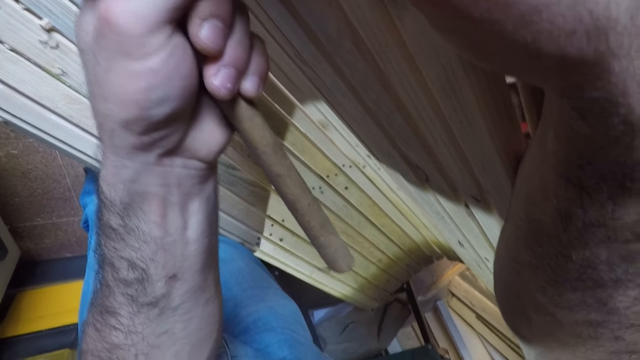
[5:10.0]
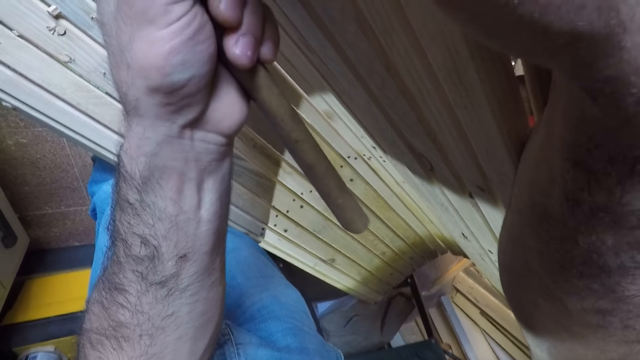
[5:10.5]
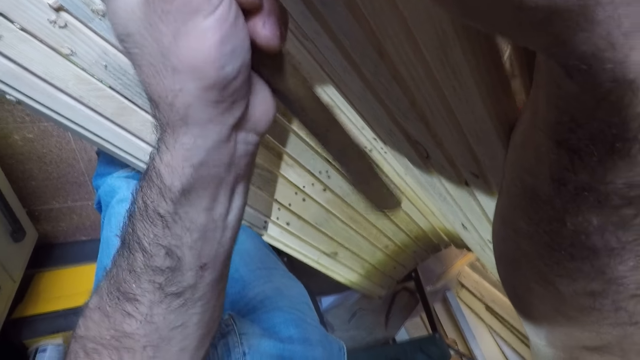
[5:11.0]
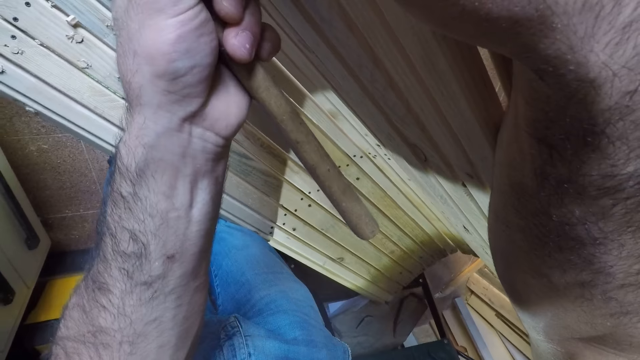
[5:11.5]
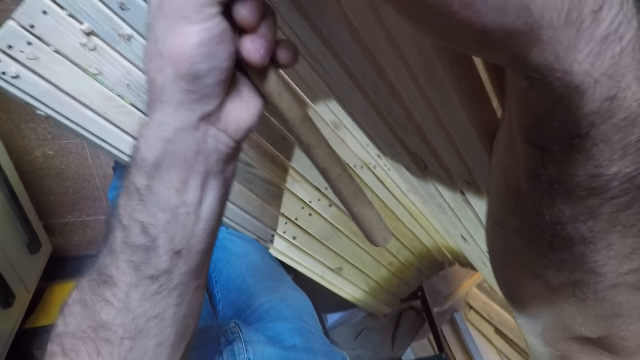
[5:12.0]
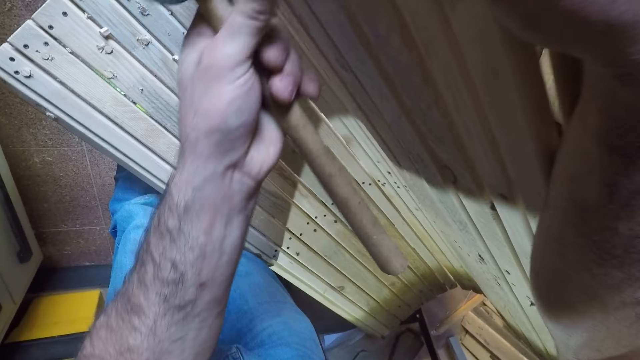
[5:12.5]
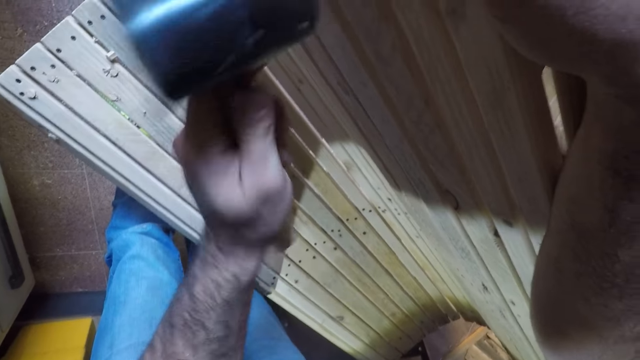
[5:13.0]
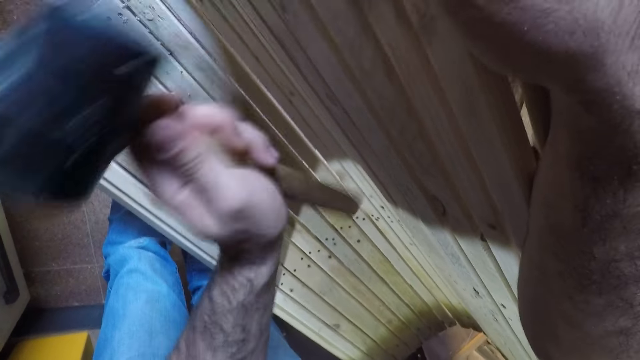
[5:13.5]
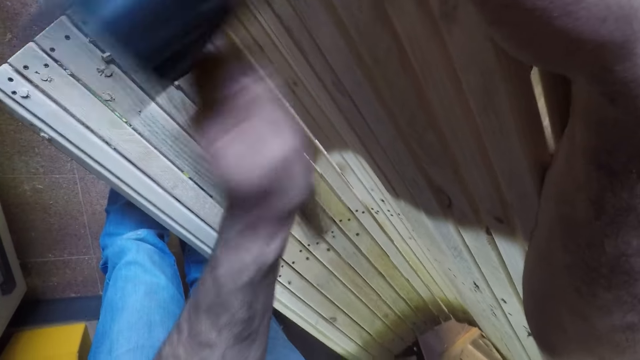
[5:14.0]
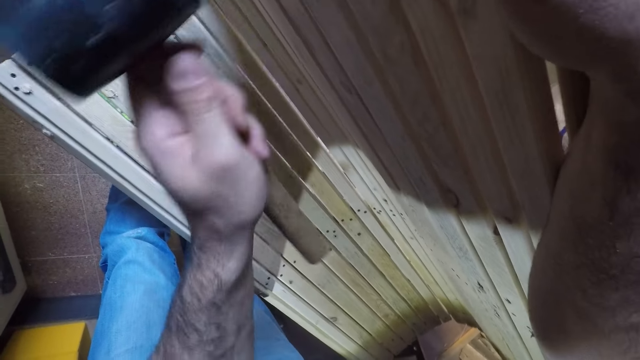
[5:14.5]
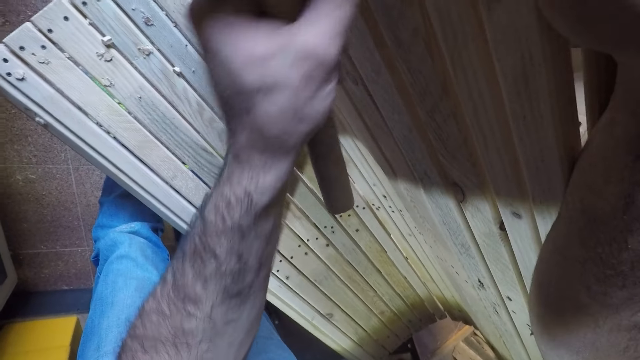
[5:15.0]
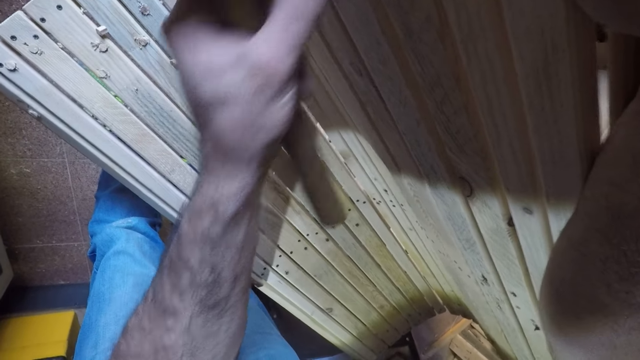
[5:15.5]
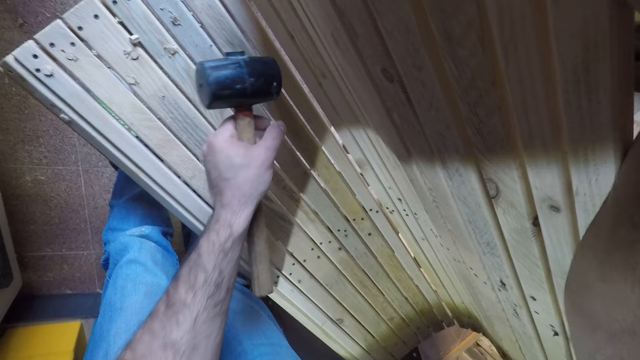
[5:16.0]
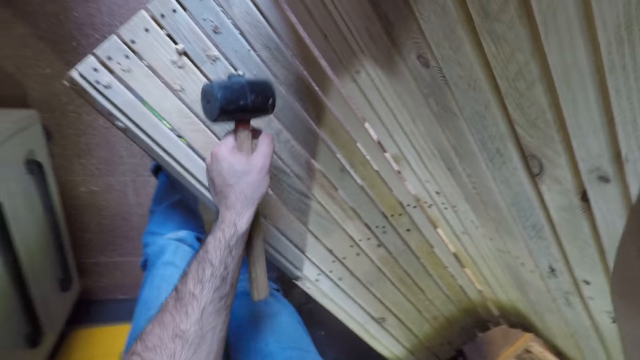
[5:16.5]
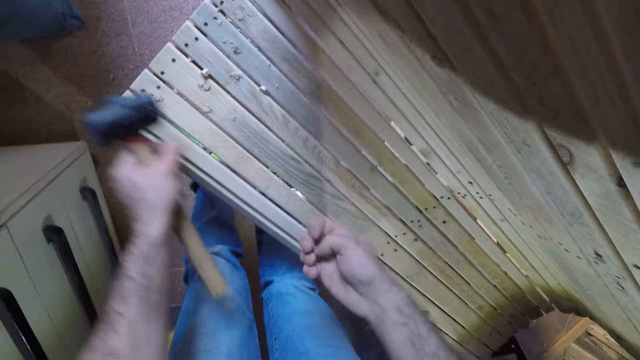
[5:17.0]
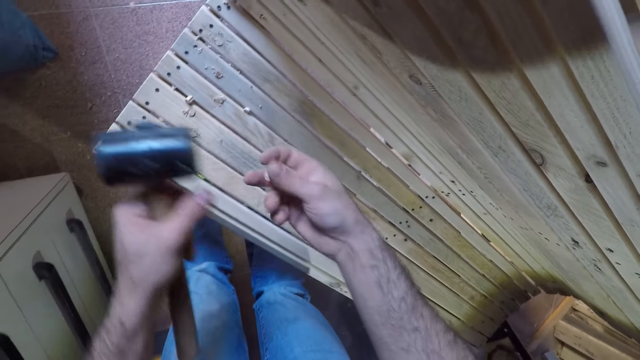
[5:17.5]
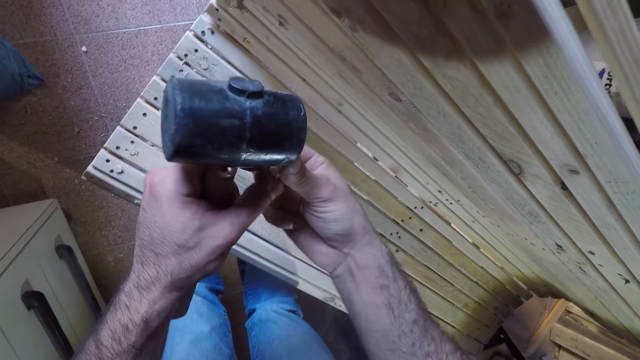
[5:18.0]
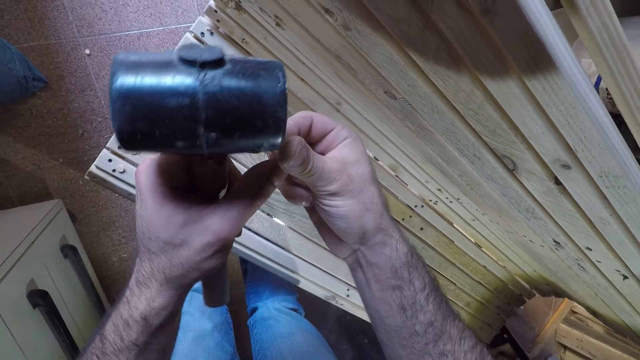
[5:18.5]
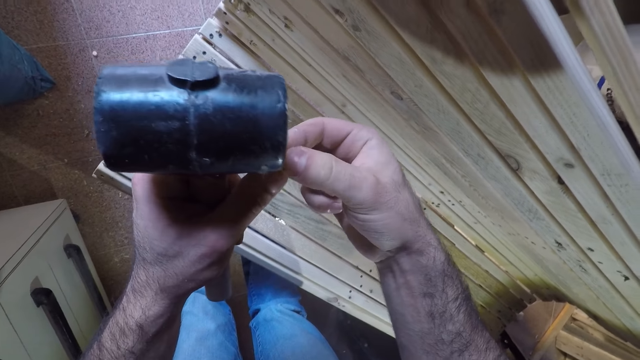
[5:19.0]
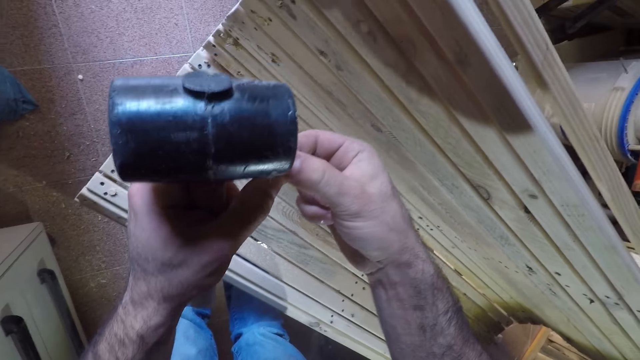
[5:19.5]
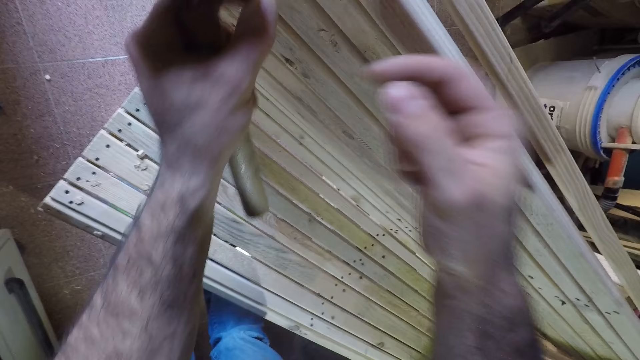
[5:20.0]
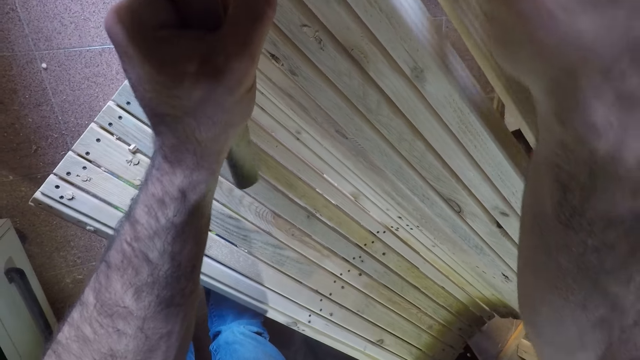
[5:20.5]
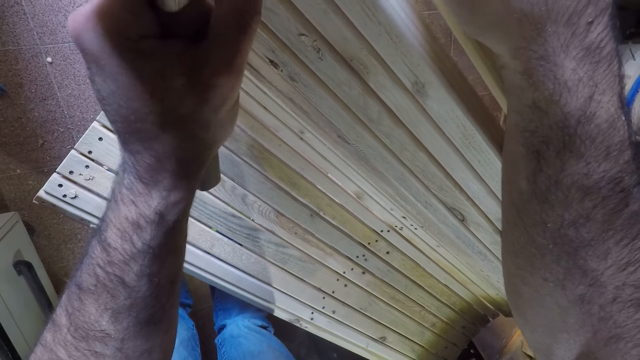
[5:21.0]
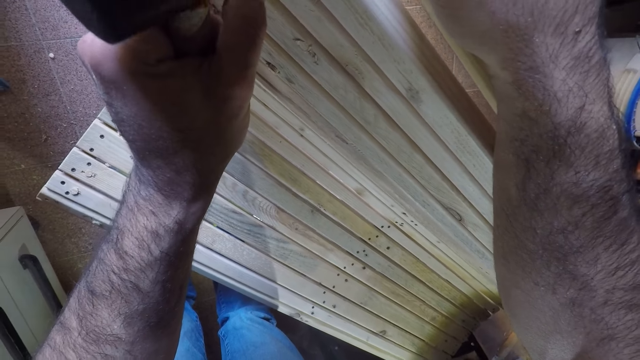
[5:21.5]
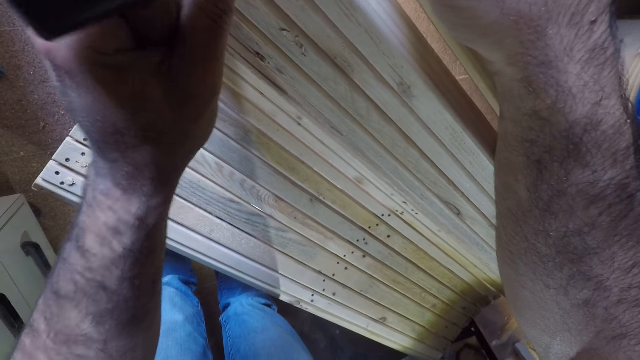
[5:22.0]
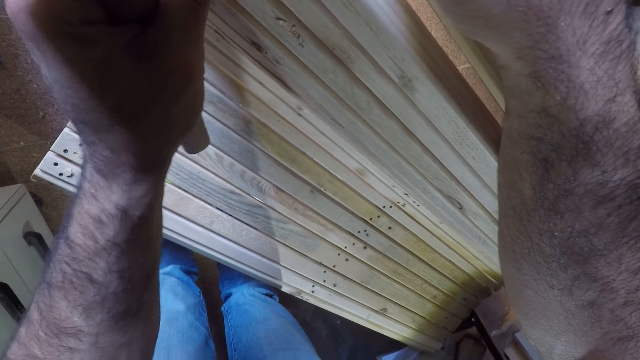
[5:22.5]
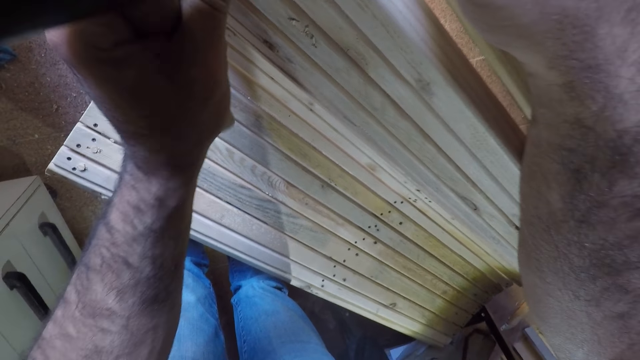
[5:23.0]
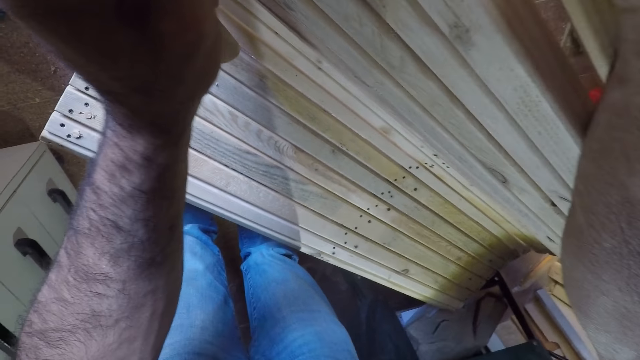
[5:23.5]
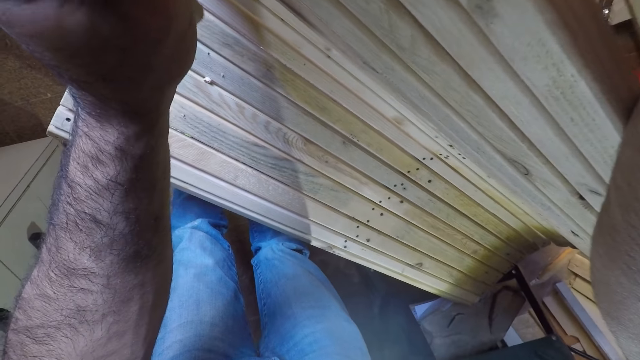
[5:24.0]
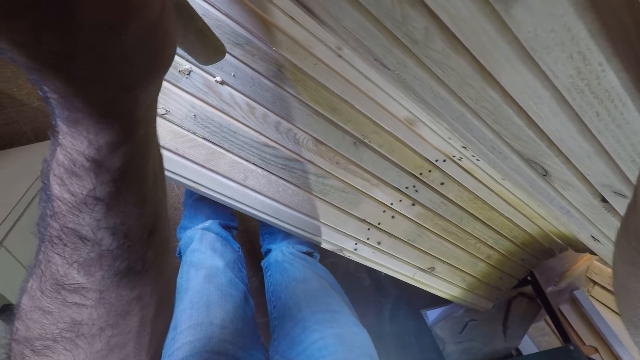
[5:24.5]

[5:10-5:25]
The camera wearer hits the hammer on the beech dowel with his left hand. He removes the beech dowel from the woodwork with his left hand. He drops dirt on the woodwork from his left hand. He drops the beech dowel on the floor with his left hand. He adjusts another beech dowel with both hands. He holds another object in his hand. He fixes the beech dowel on the woodwork with his left hand.

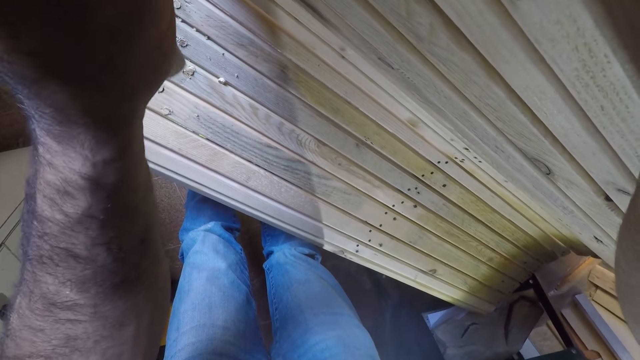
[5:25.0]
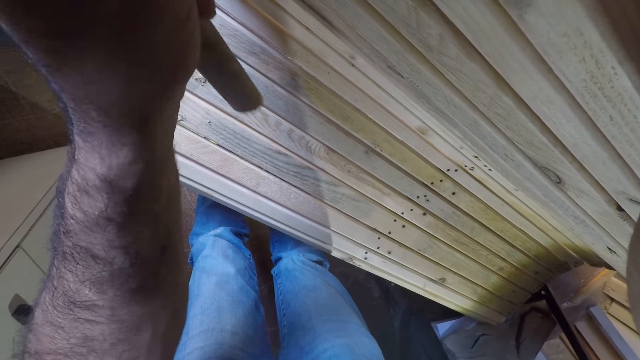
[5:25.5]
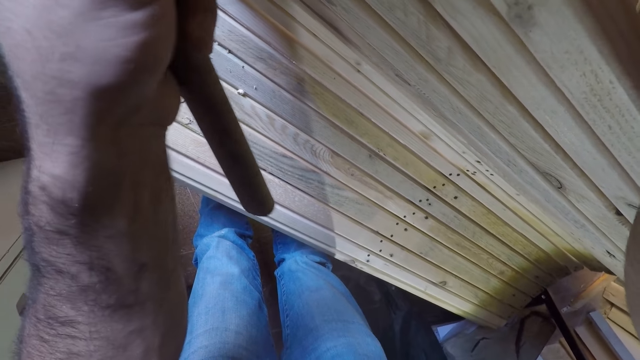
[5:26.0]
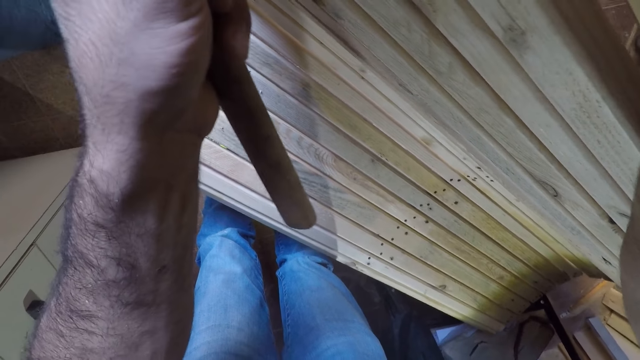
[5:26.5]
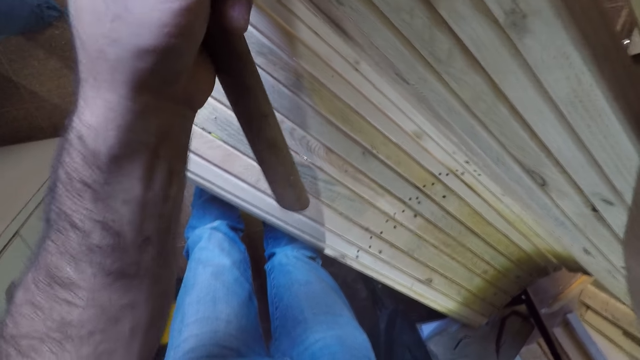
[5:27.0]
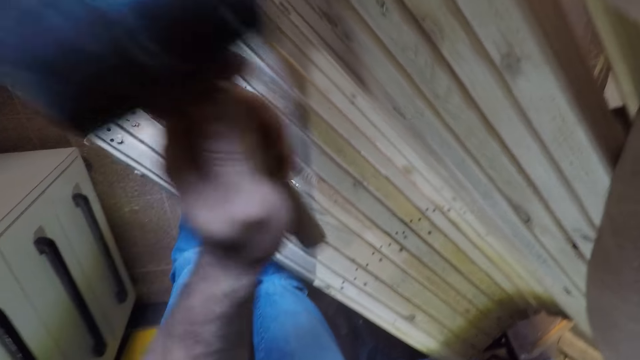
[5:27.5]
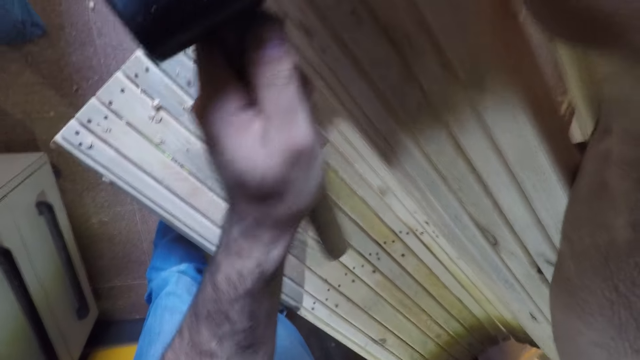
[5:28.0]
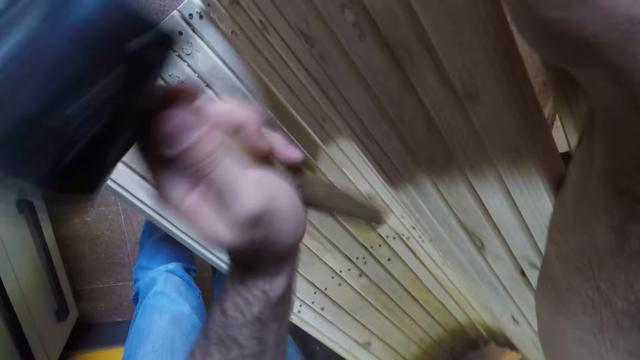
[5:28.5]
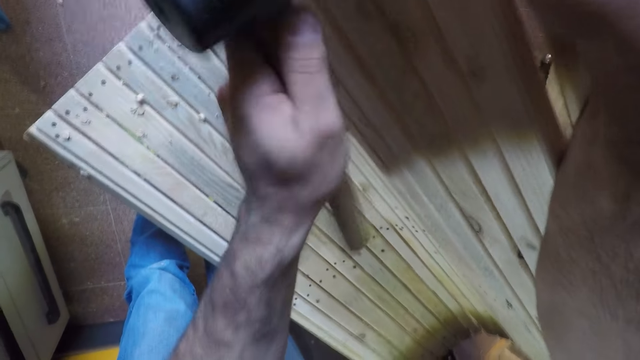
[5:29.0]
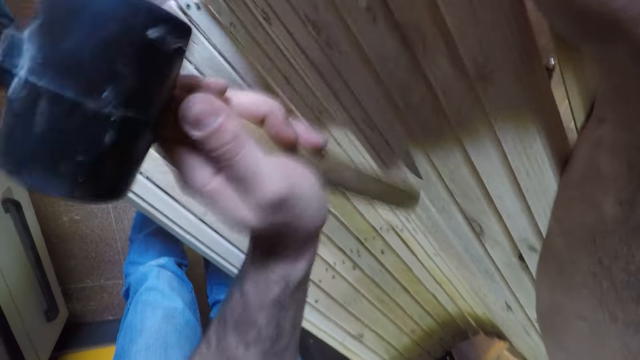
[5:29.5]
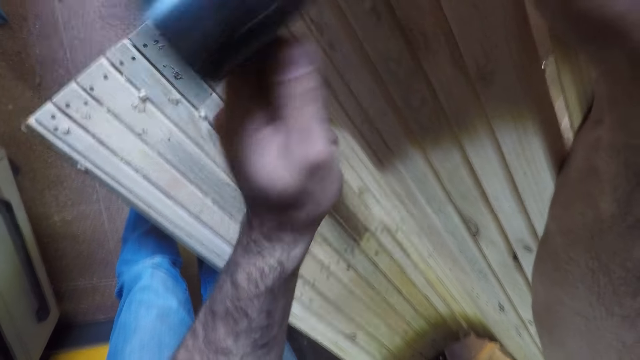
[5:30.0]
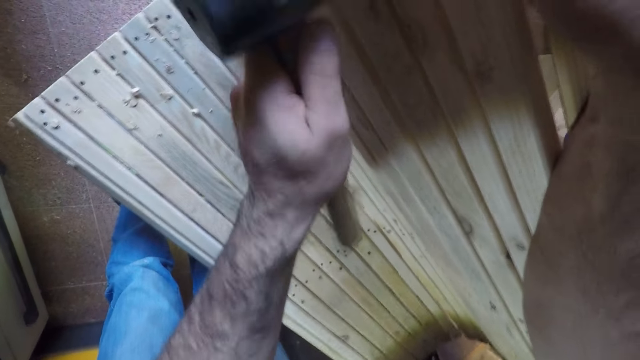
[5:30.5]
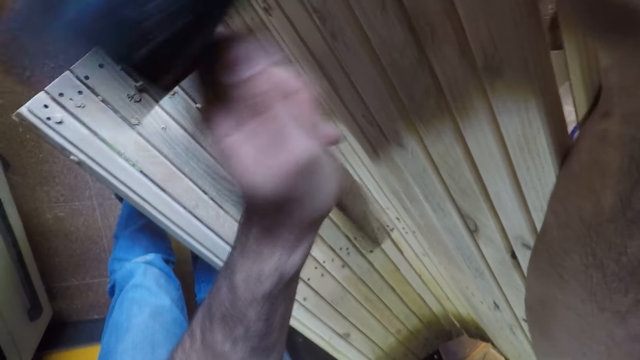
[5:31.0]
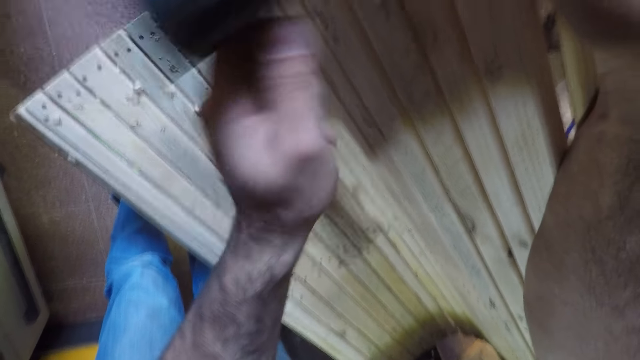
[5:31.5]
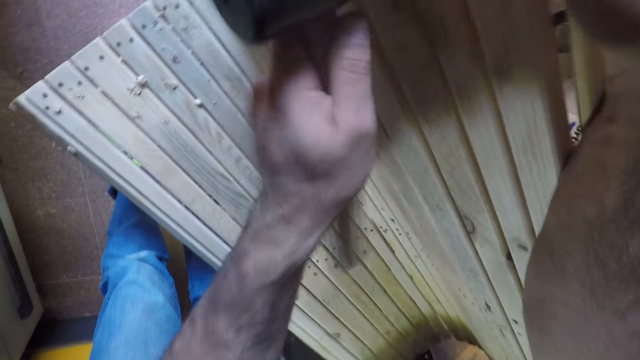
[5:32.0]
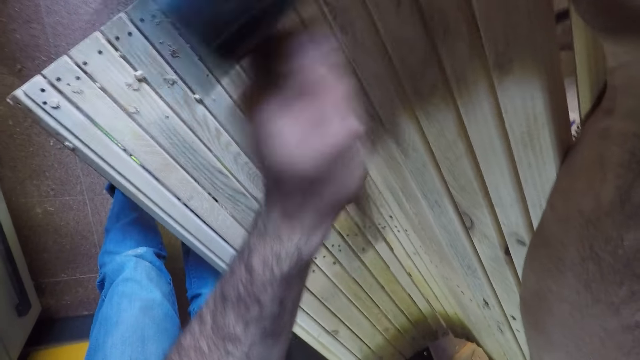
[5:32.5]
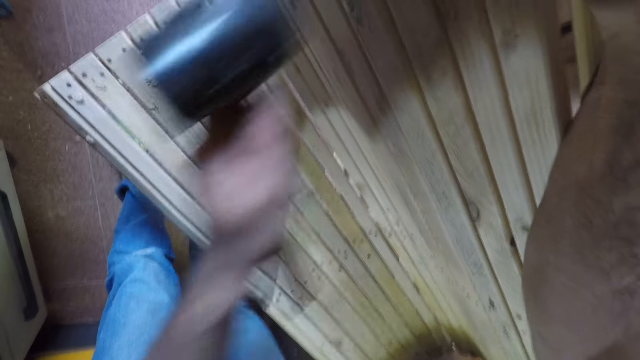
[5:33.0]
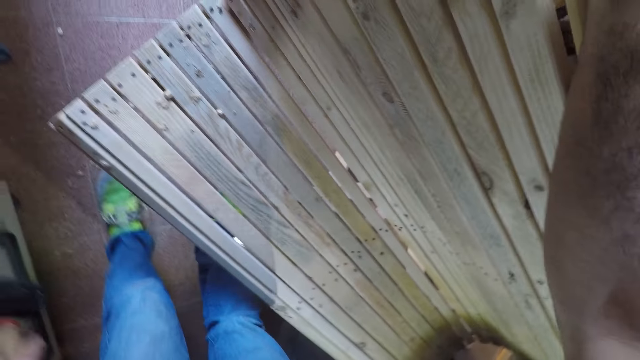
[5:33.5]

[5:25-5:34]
The camera wearer hits the hammer on the beech dowel with his left hand.
